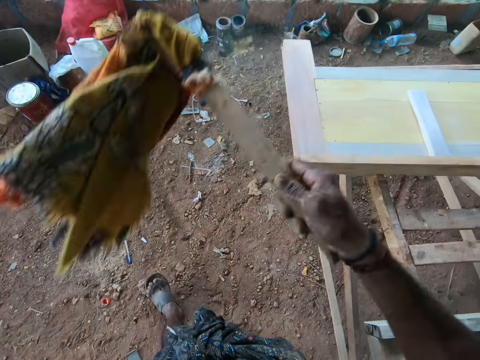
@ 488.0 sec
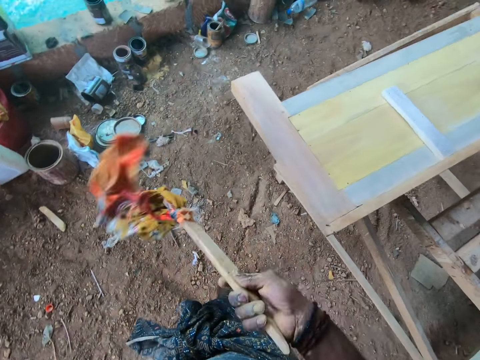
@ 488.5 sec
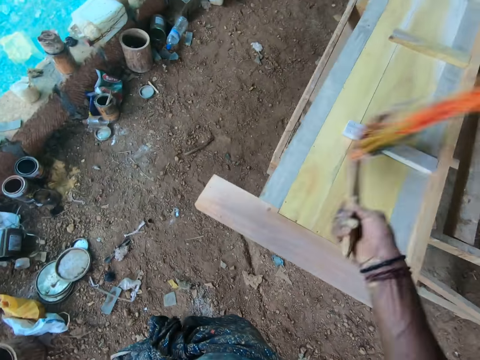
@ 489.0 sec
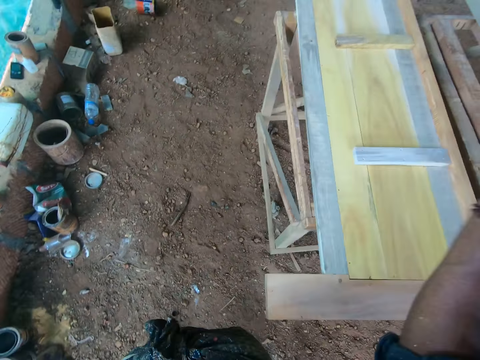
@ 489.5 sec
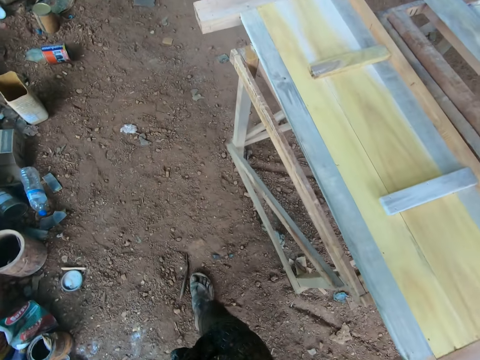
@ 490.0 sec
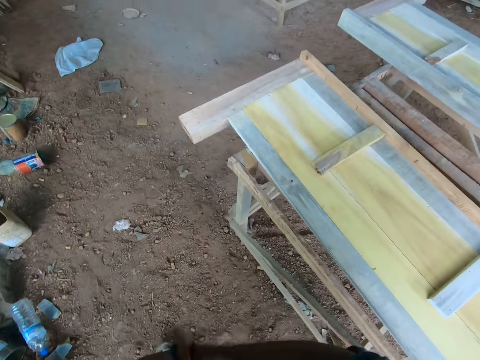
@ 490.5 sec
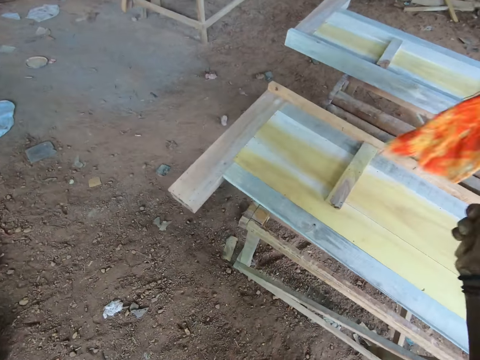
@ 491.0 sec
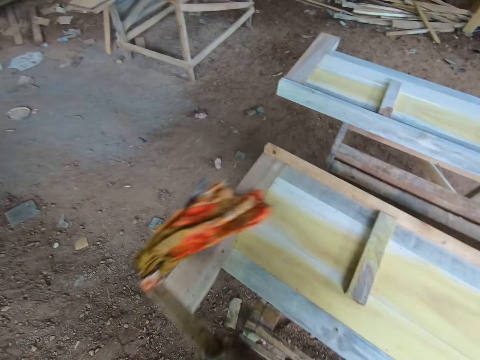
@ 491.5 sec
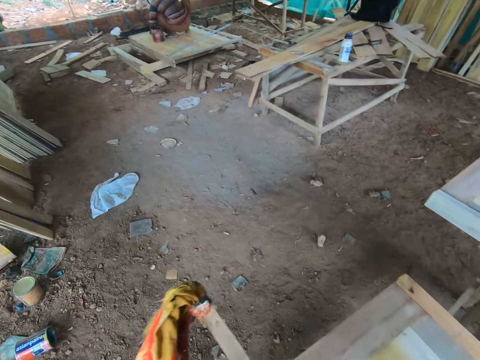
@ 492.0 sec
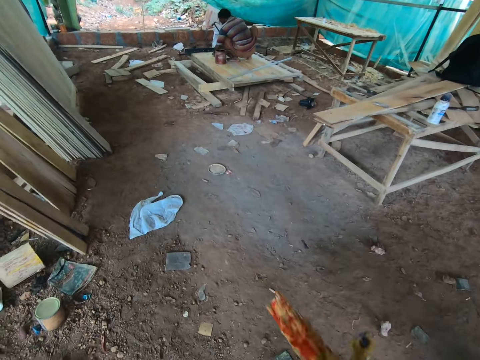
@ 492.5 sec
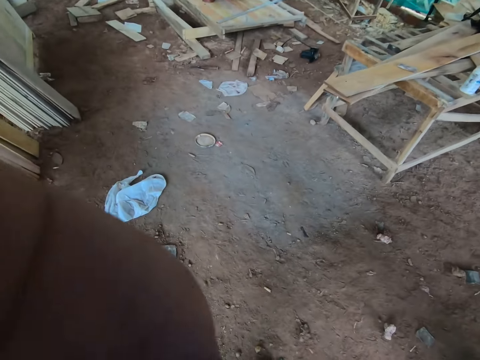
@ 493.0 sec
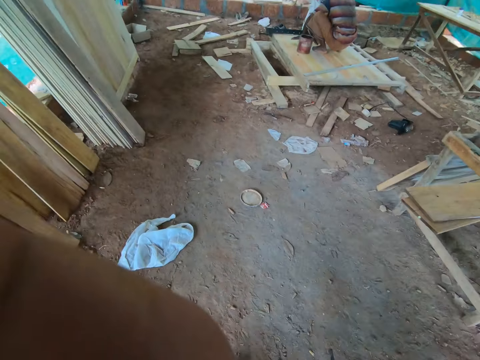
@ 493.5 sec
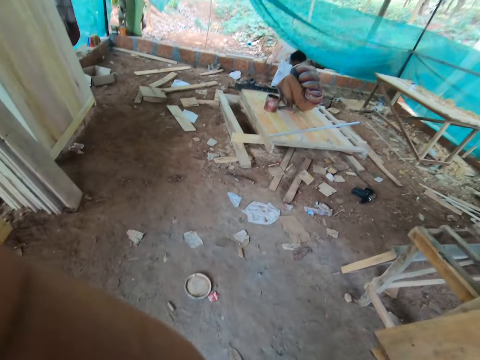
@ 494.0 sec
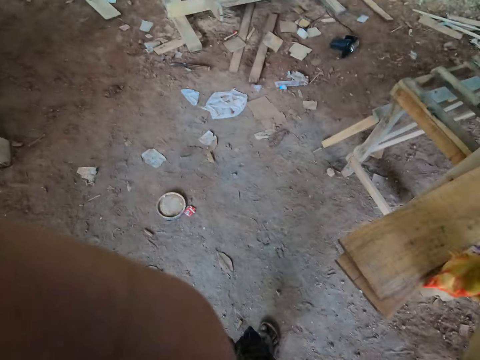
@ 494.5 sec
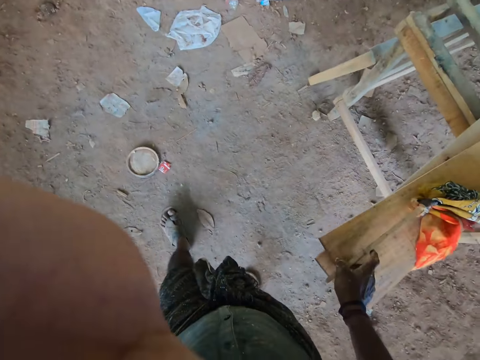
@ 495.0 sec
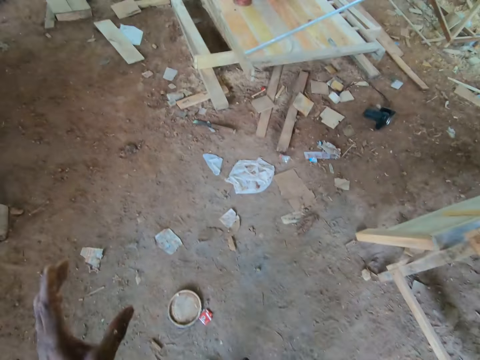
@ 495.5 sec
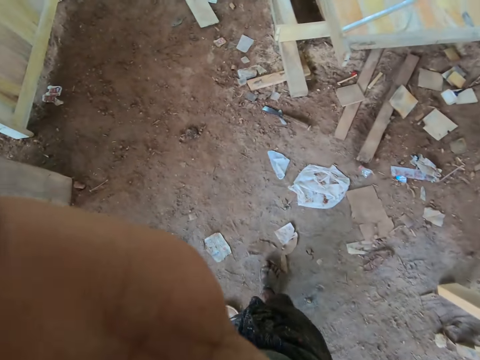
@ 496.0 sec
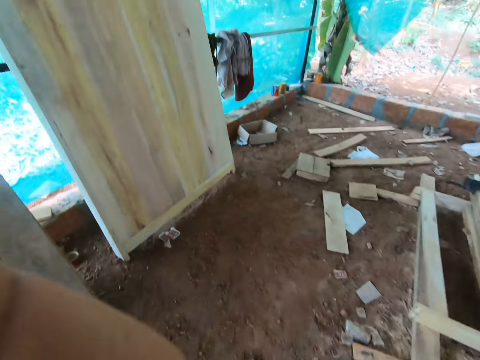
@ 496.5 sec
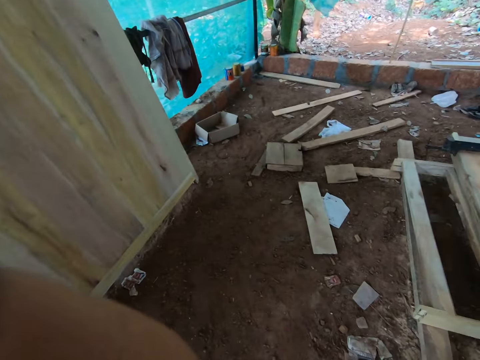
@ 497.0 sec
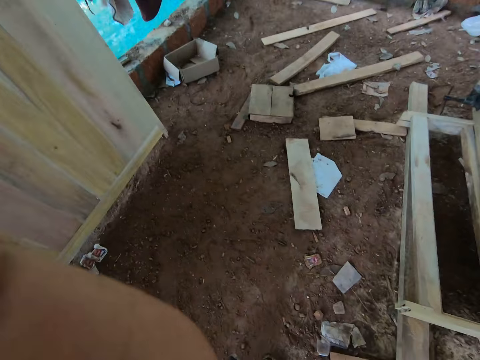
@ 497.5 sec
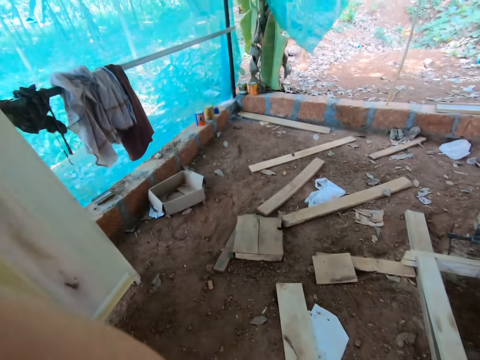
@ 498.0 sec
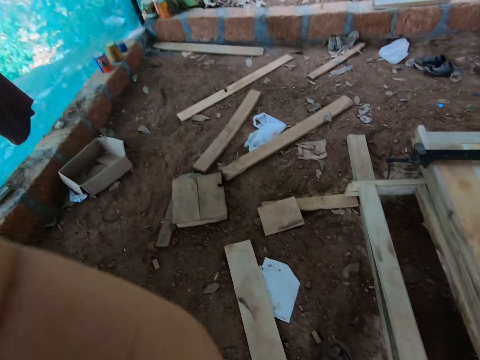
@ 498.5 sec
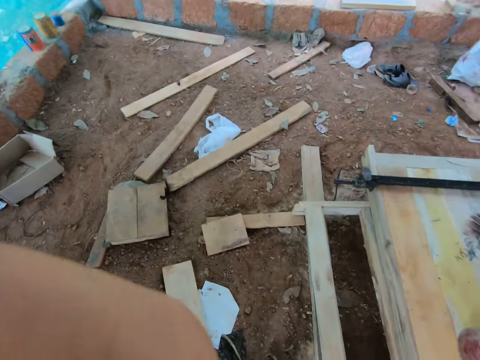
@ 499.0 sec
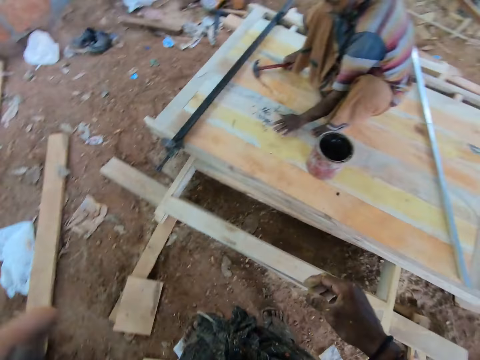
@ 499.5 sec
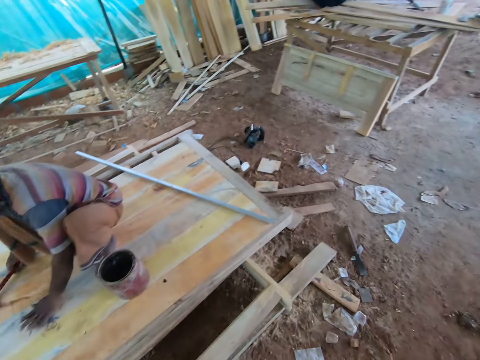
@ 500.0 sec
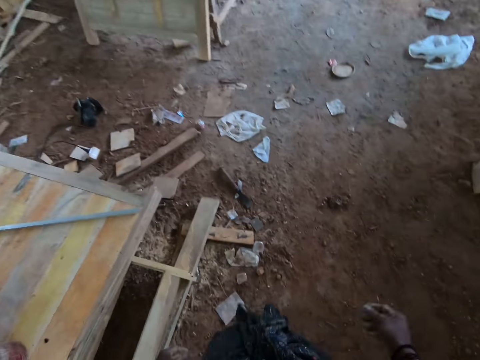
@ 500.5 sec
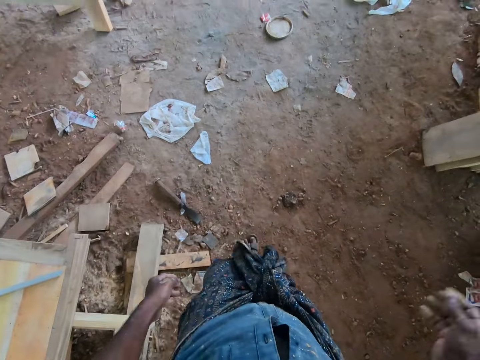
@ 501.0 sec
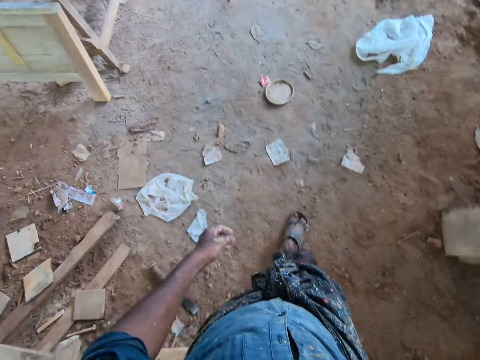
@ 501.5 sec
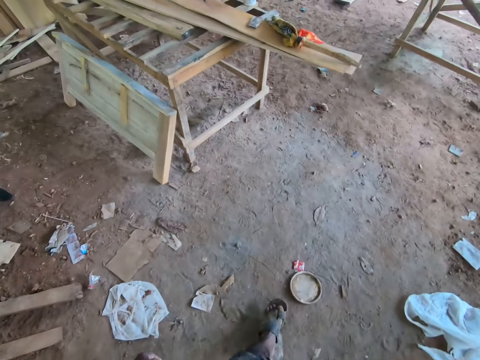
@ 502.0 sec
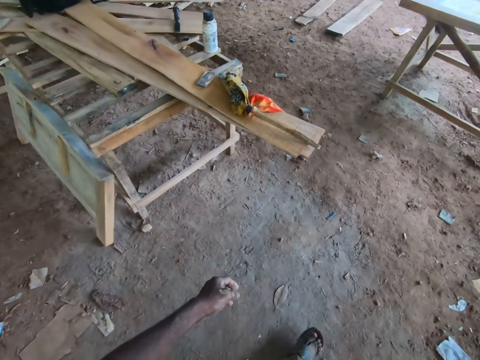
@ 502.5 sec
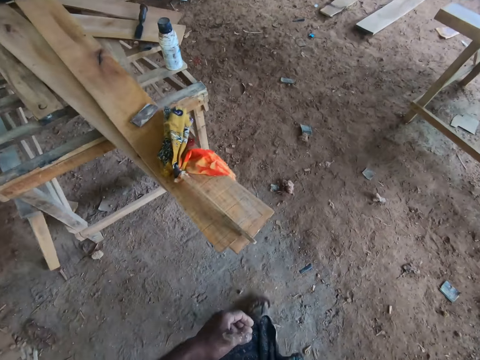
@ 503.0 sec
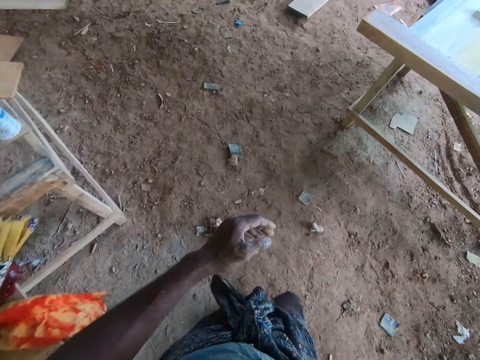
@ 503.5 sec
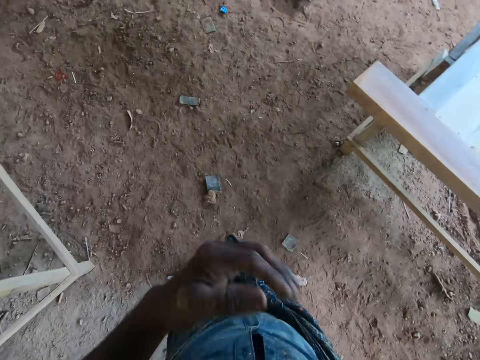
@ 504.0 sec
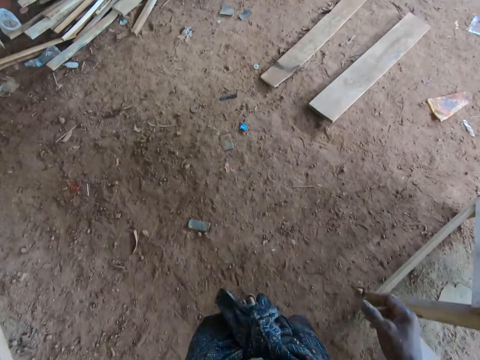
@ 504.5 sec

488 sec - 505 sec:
The camera wearer dusts the other timber board. They walk around. They touch the head with the left hand. They walk around. A man nails the door with a hammer. The camera wearer walks around.

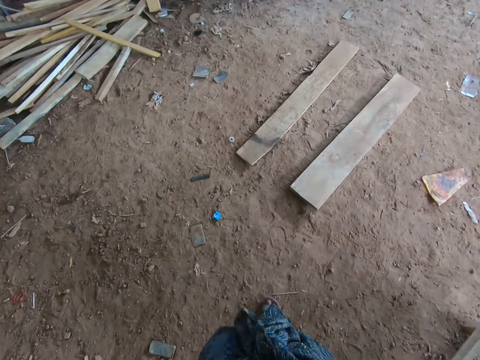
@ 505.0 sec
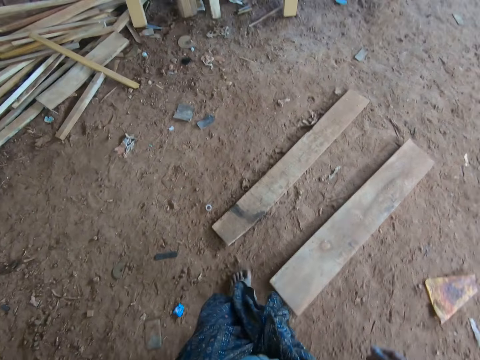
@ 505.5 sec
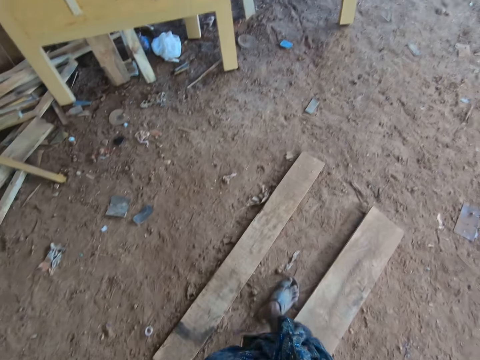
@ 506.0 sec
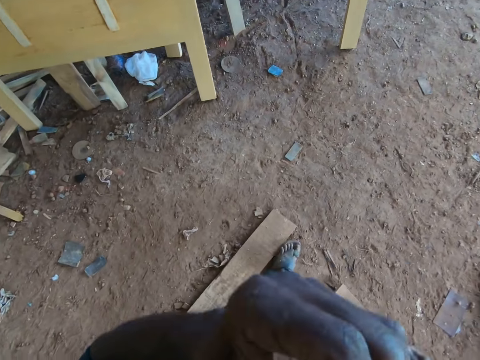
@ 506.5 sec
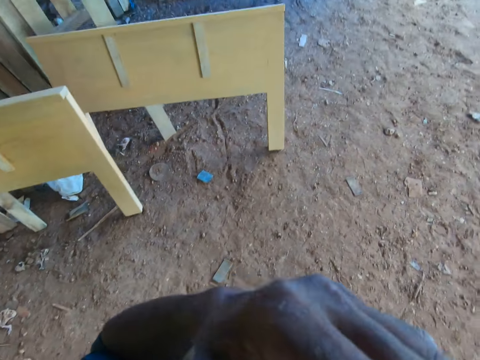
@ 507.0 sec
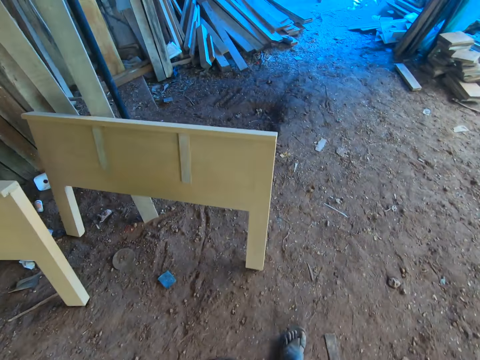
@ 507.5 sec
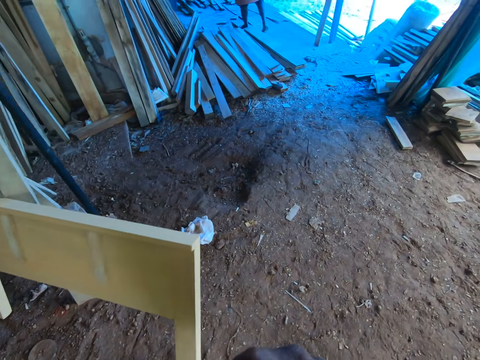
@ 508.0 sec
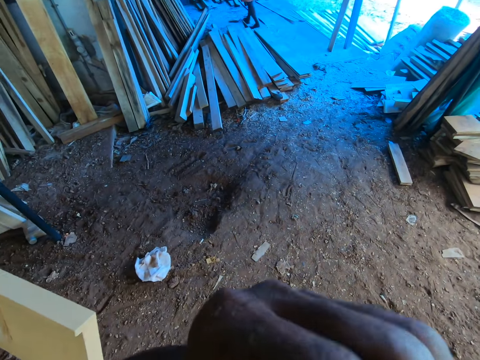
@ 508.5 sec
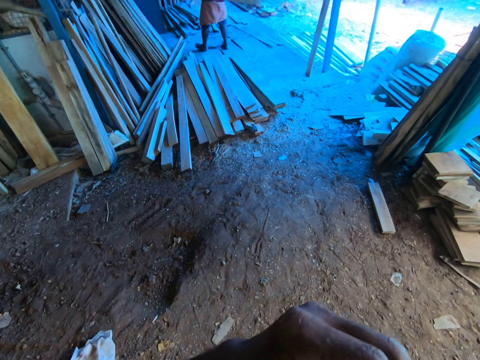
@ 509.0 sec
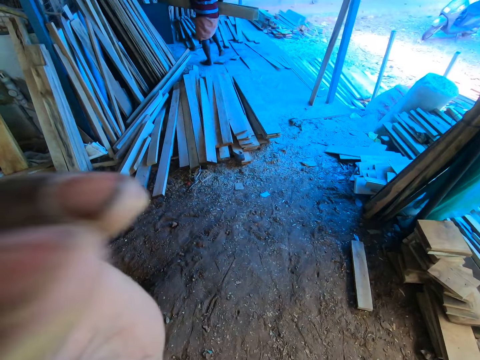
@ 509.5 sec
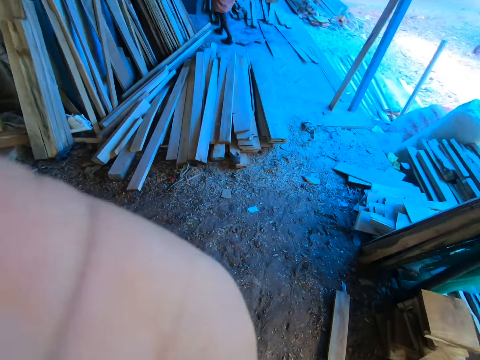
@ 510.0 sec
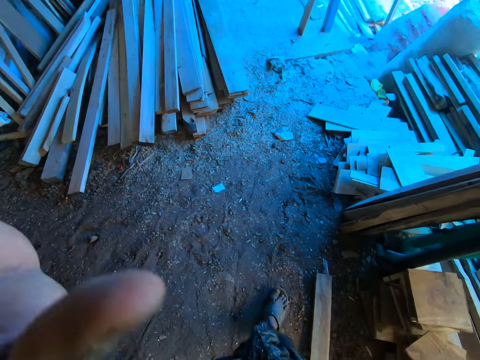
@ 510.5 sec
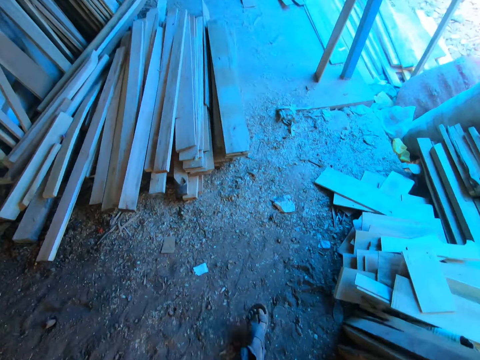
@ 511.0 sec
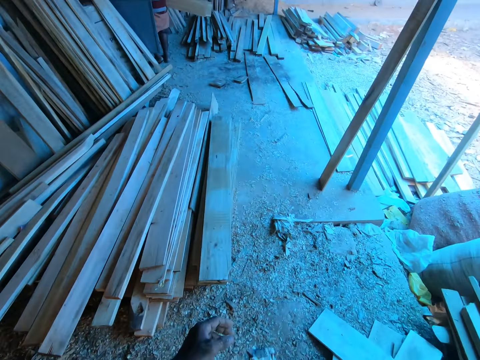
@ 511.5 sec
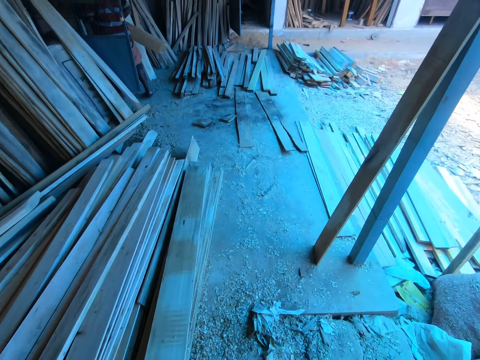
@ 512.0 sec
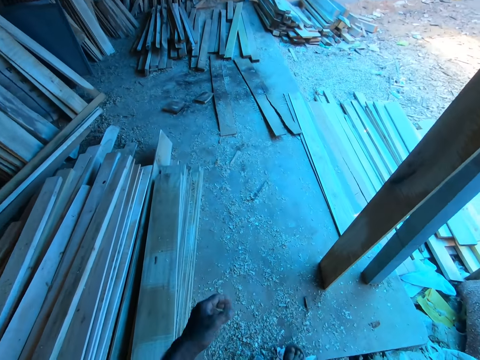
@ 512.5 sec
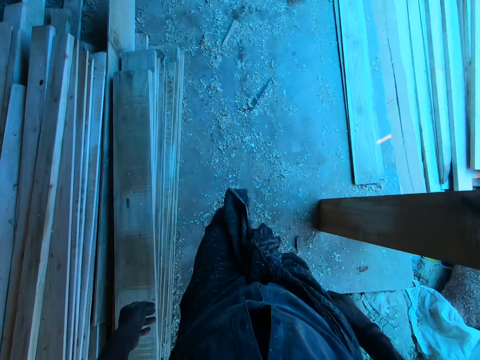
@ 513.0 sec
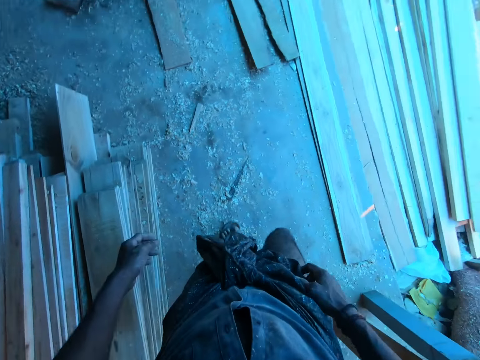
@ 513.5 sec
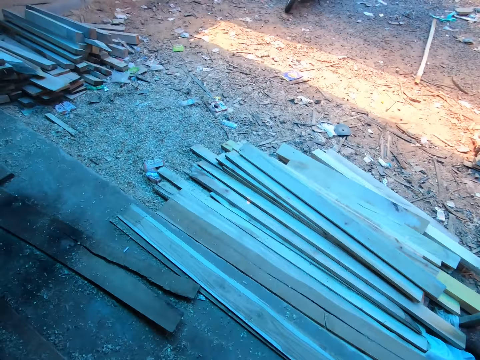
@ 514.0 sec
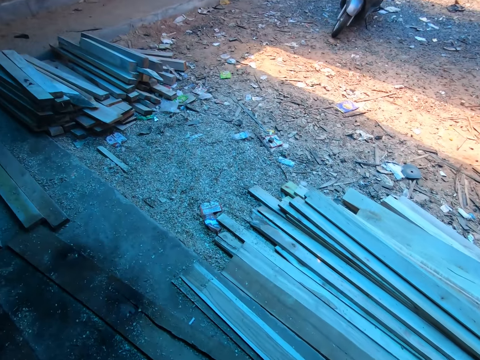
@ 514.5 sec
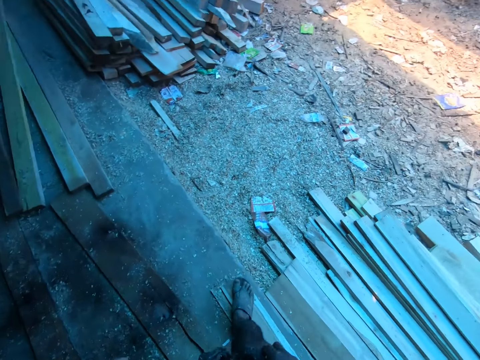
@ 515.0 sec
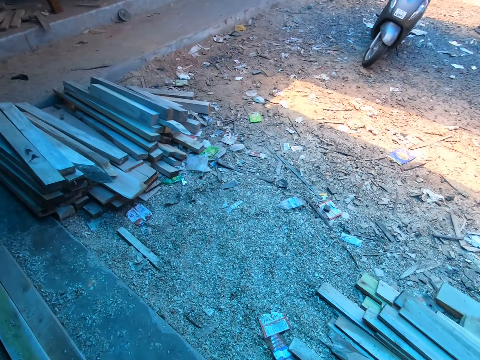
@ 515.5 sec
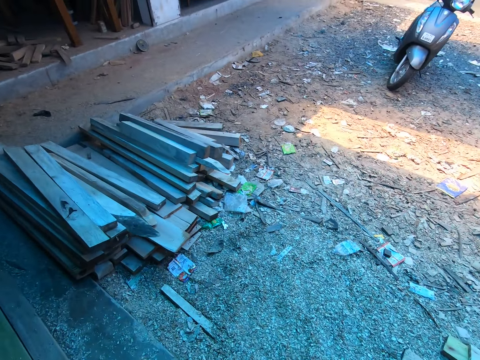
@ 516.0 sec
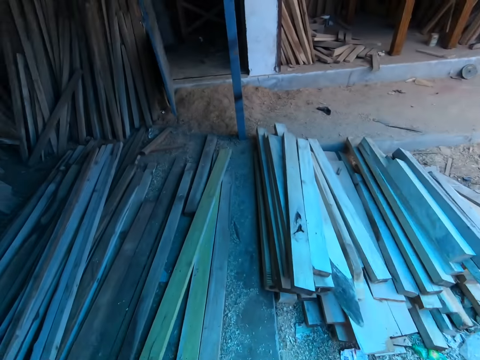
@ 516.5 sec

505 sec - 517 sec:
The camera wearer spits on the ground. They hold the face. They move the left hand. They walk around.
